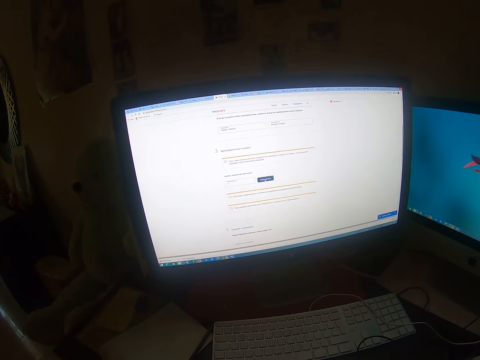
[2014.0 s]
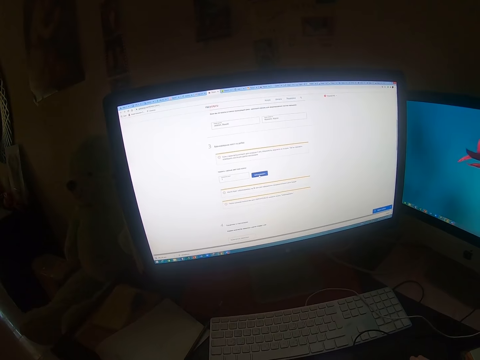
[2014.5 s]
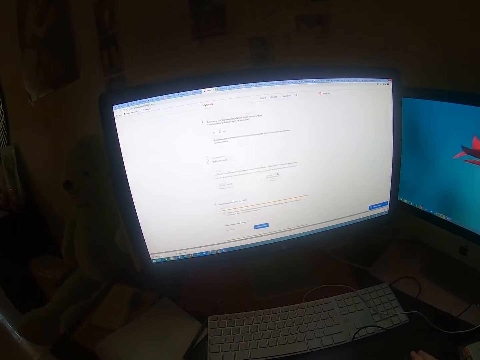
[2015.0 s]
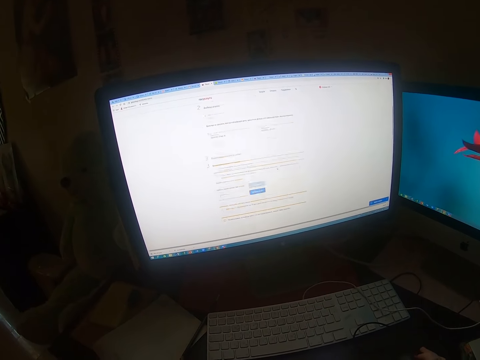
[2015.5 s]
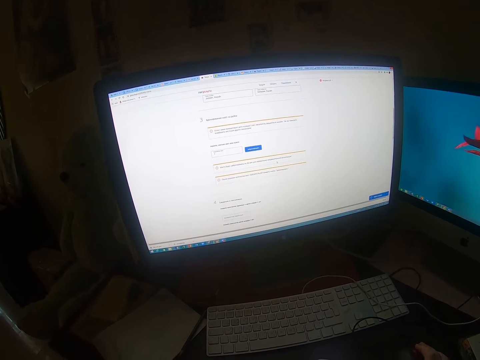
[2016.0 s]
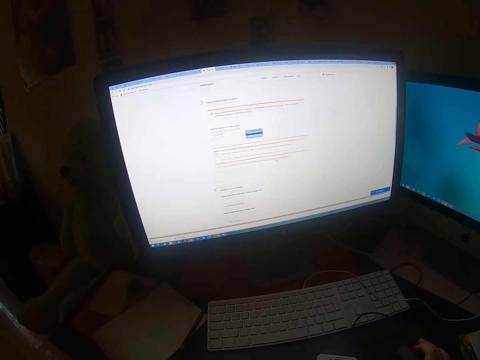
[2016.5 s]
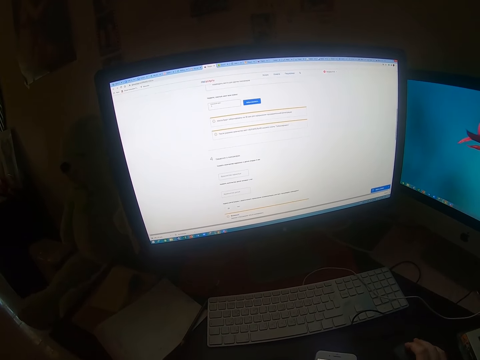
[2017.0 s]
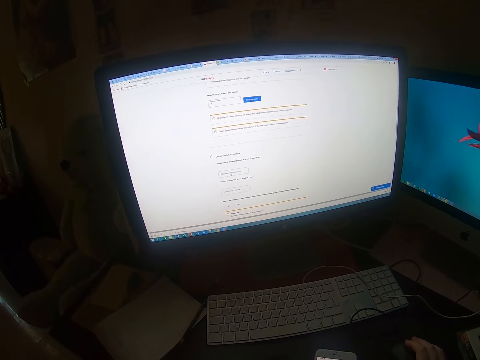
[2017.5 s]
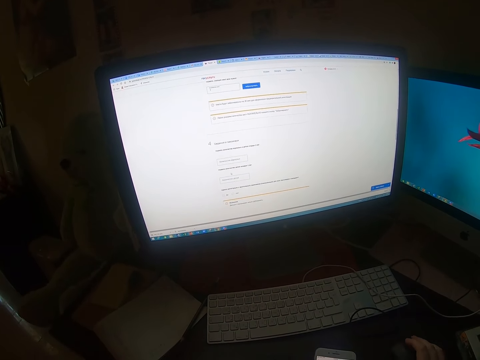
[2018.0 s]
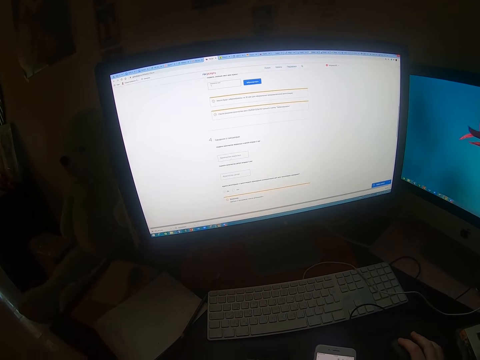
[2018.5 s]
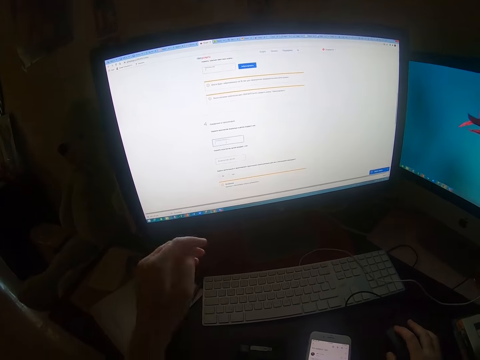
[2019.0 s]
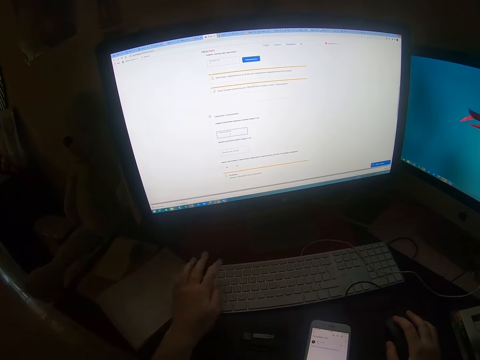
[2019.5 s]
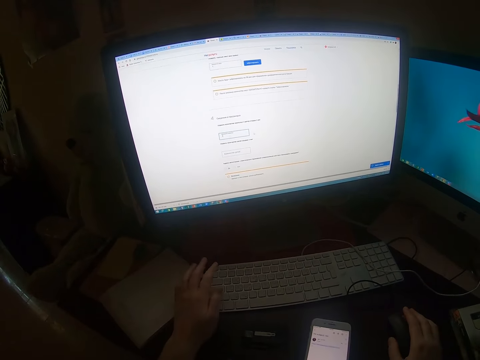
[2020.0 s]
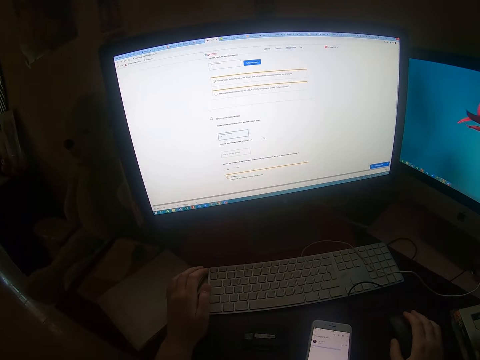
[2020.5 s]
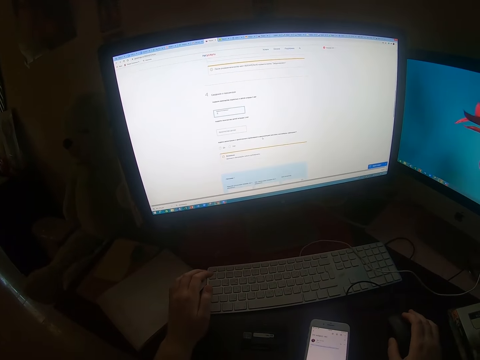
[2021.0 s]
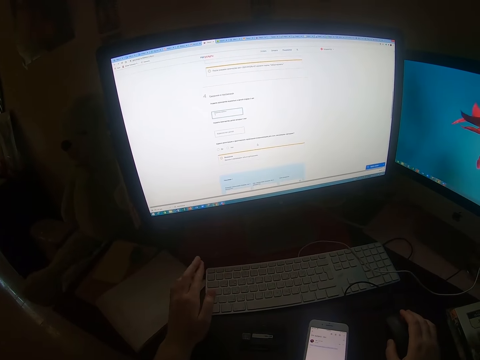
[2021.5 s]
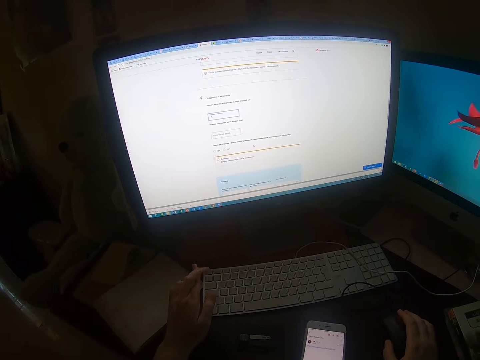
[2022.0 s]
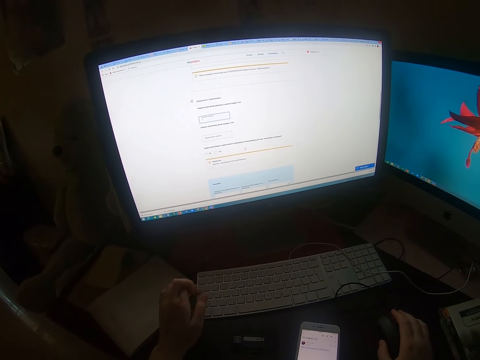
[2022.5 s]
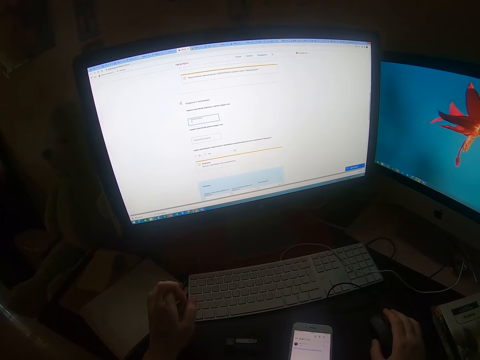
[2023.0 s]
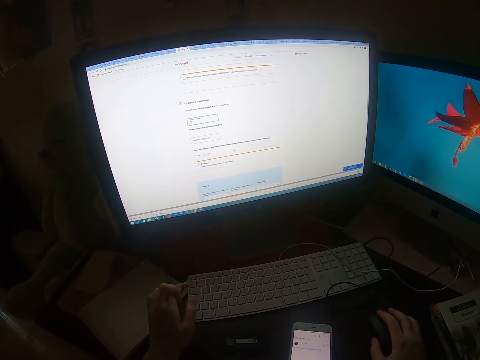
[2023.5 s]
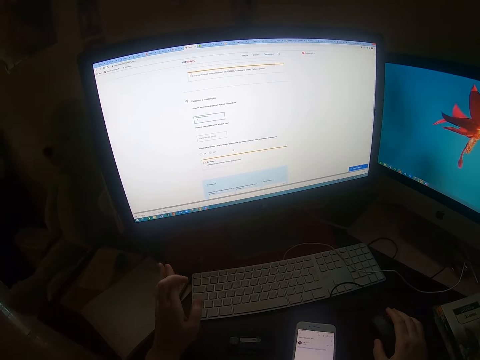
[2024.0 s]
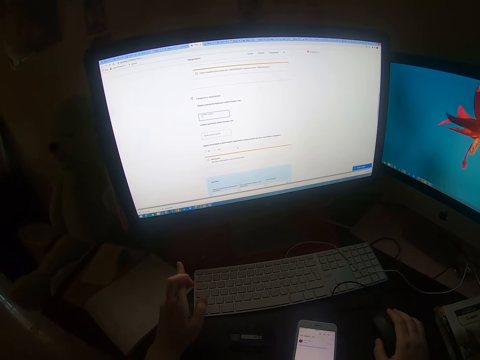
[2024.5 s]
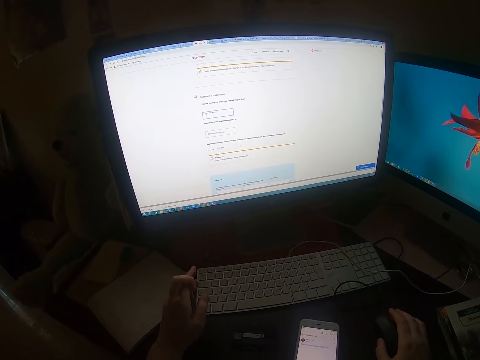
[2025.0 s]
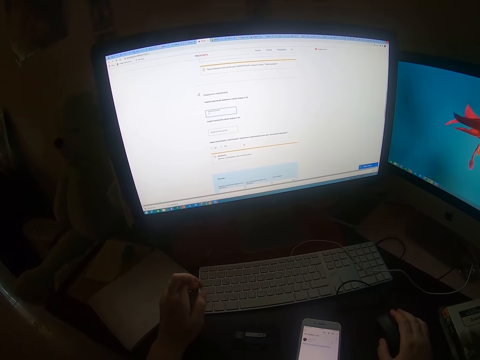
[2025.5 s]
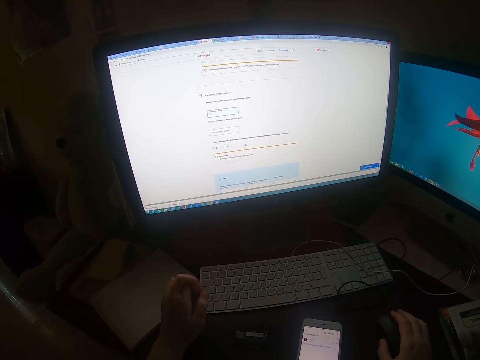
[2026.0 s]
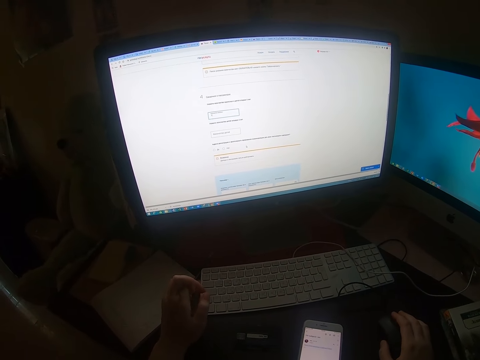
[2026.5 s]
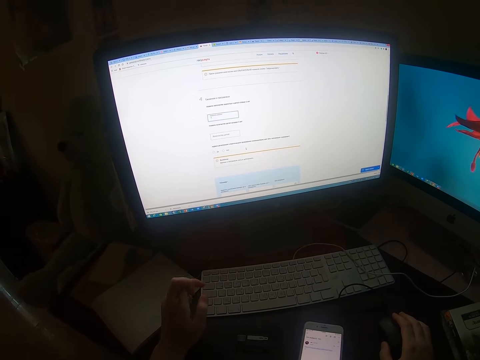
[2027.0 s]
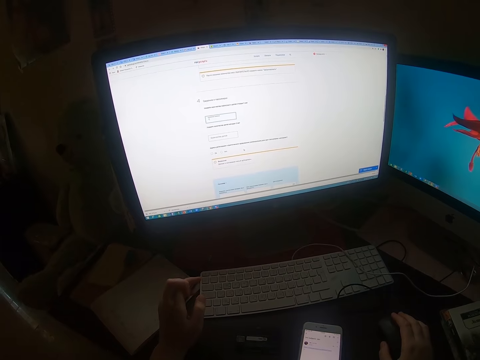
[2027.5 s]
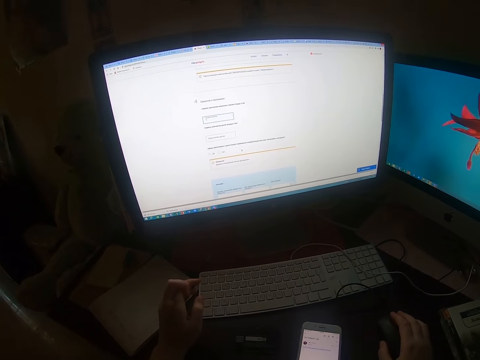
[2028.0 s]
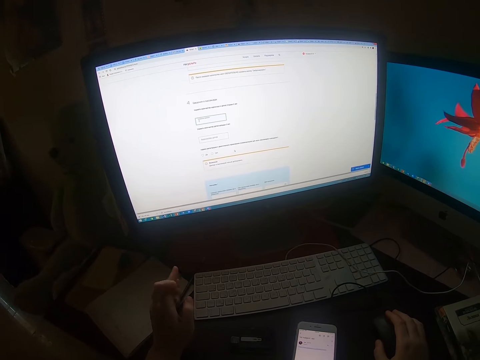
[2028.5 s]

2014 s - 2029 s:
The camera wearer scrolls down the screen with a mouse. He presses the keyboard with his left hand. He operates the desktop on the table with the mouse.

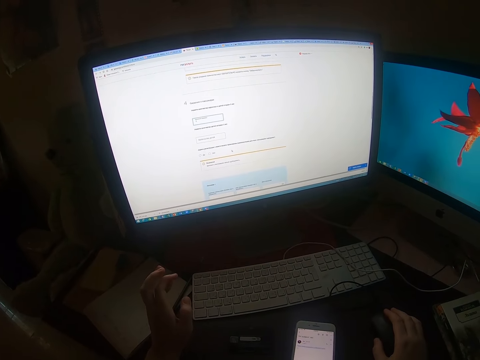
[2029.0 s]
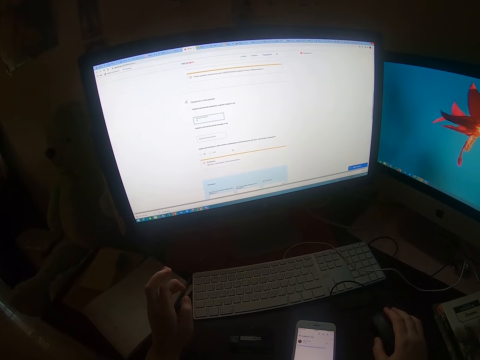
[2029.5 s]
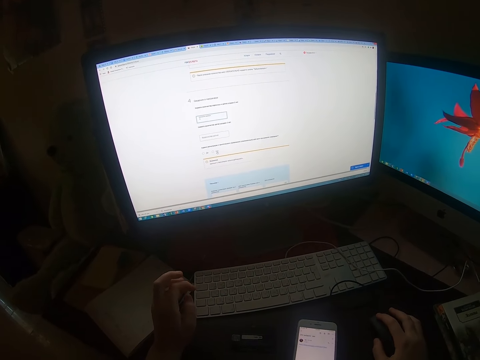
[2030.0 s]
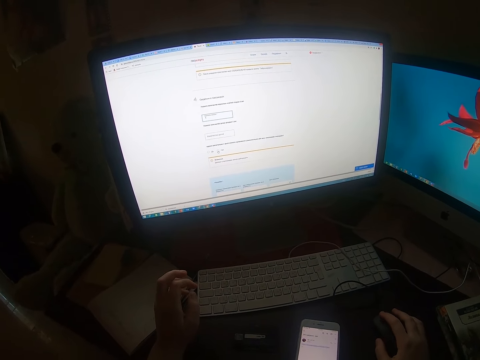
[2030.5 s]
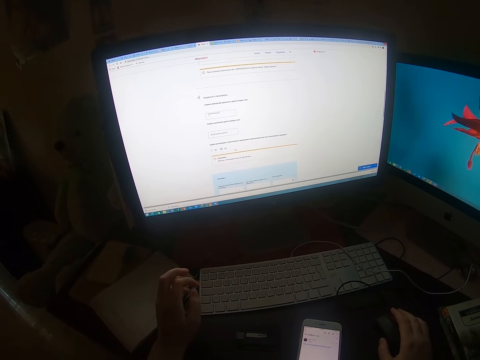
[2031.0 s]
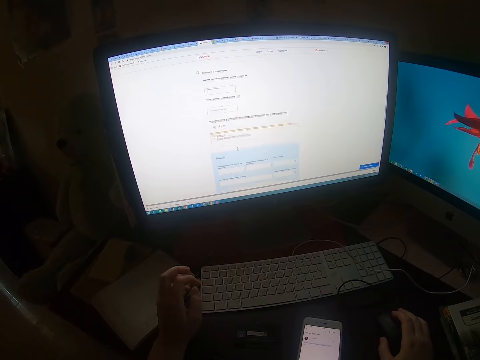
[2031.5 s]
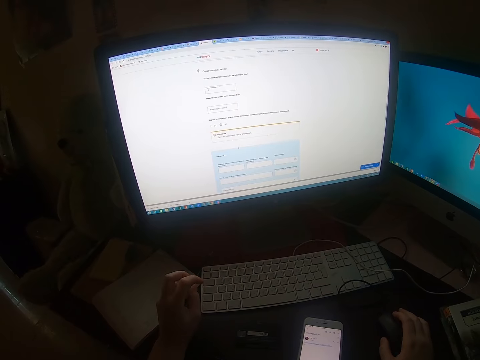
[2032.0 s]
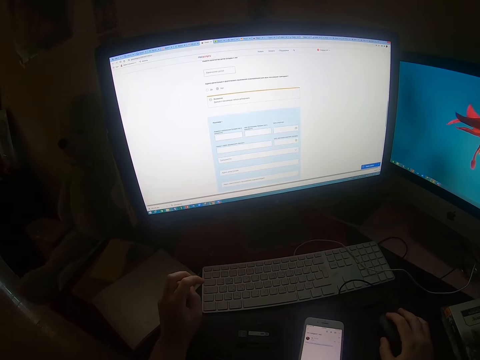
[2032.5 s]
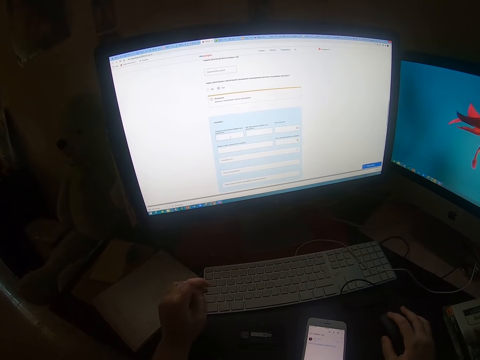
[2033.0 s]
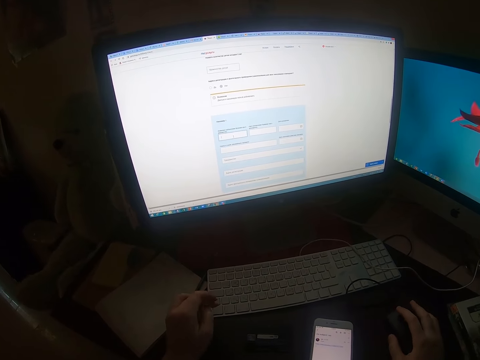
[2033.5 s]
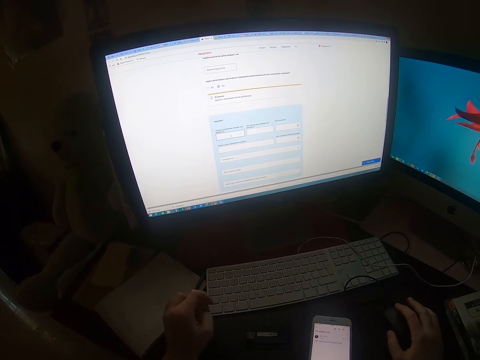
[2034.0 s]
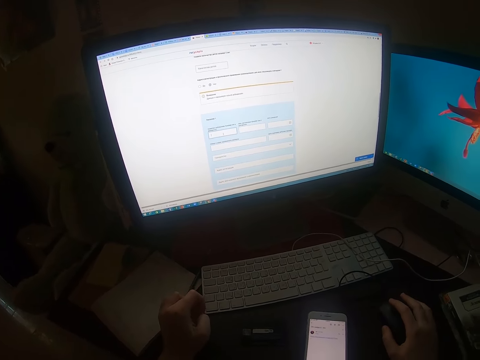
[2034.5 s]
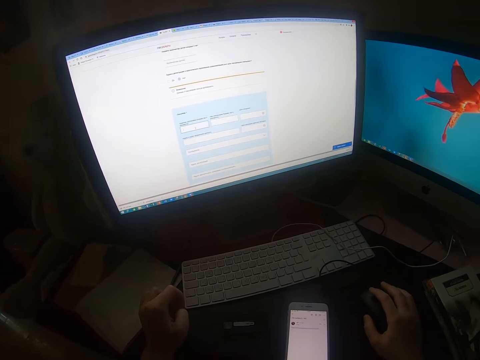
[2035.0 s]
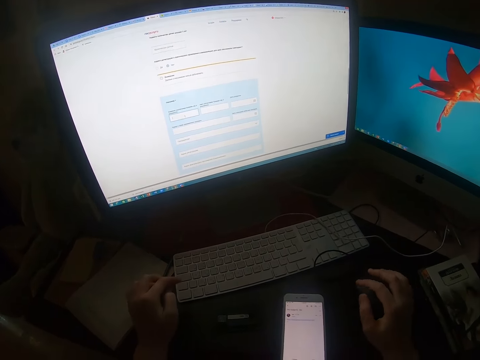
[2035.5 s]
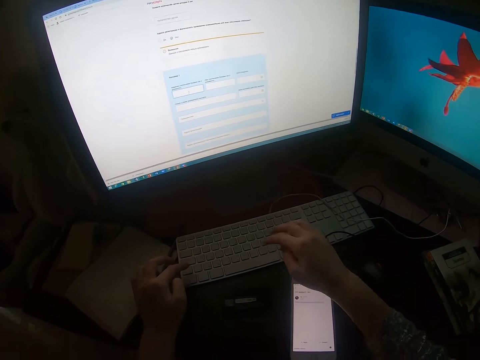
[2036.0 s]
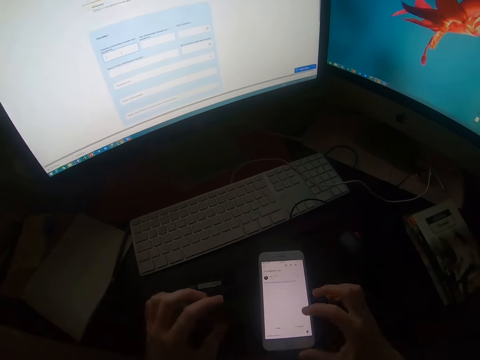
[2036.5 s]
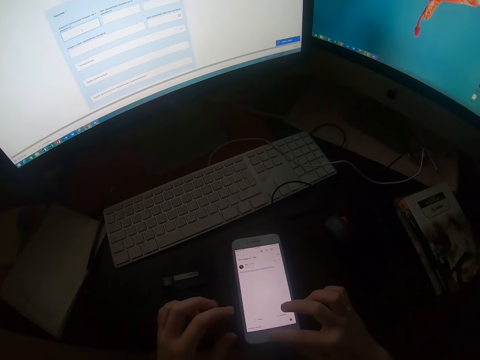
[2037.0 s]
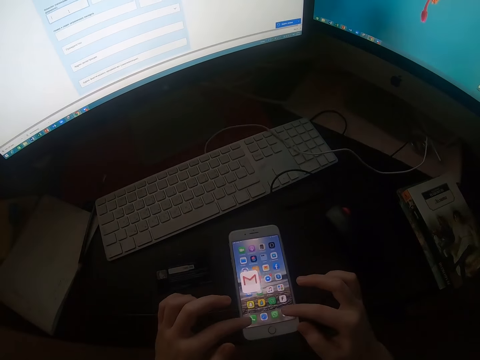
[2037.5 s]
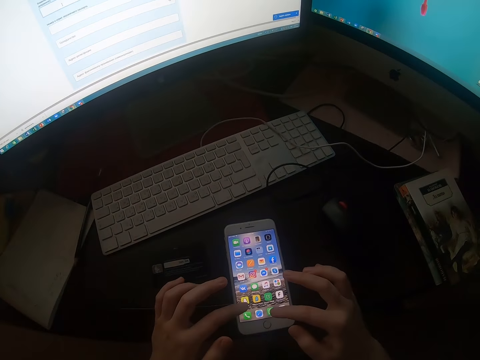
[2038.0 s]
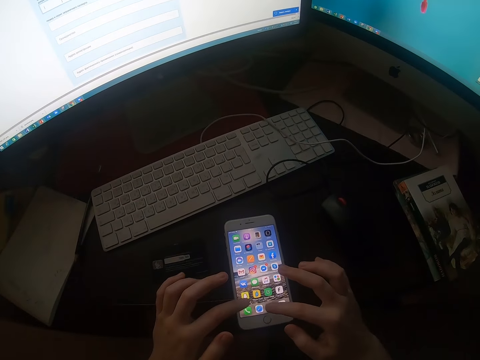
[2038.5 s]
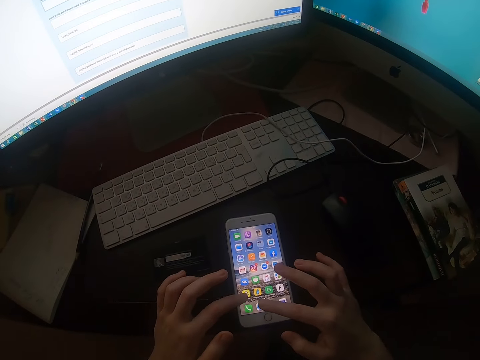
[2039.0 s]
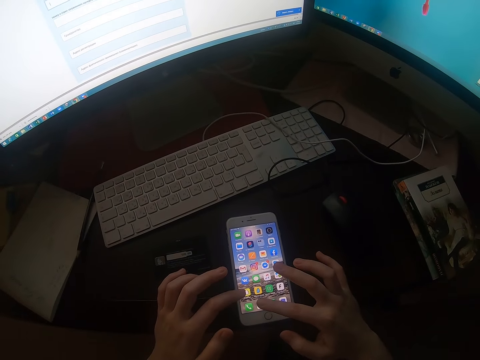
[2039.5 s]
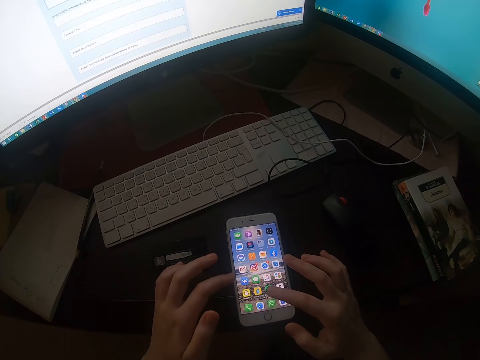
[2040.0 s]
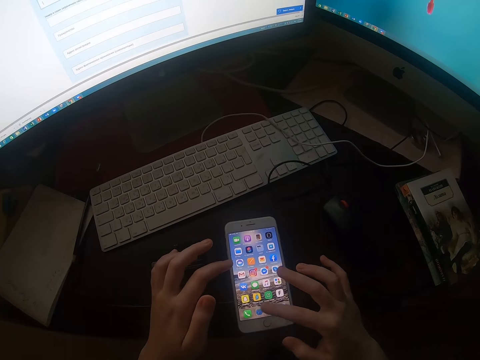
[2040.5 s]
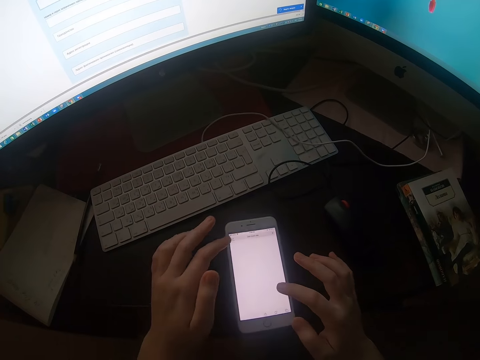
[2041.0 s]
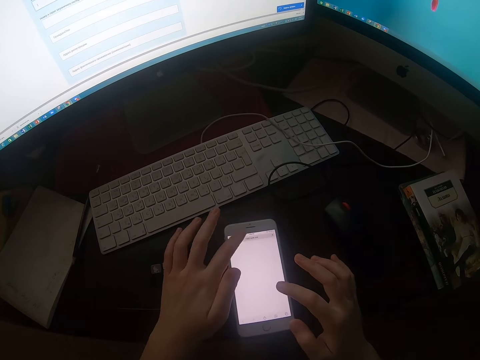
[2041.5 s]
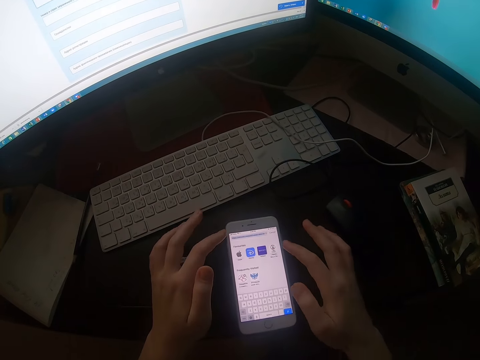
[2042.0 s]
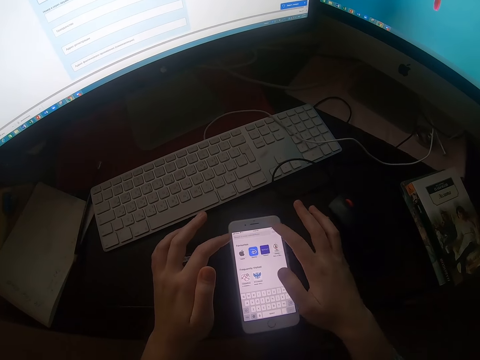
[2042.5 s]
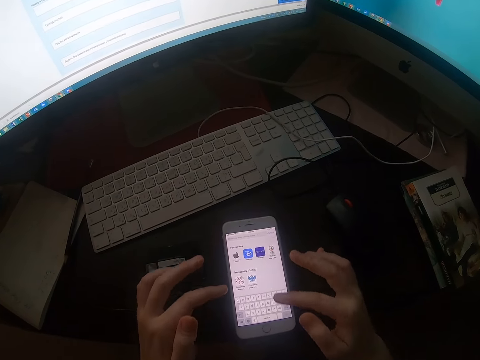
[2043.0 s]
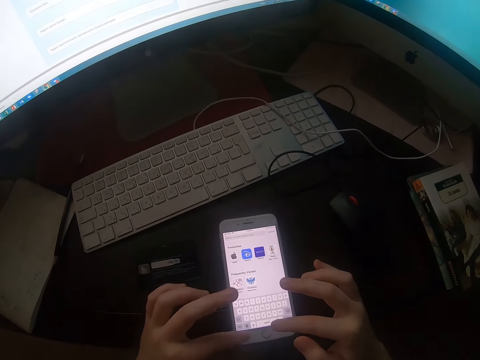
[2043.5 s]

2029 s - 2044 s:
The camera wearer clicks the mouse. He operates his phone with his hands. He touches the phone.
